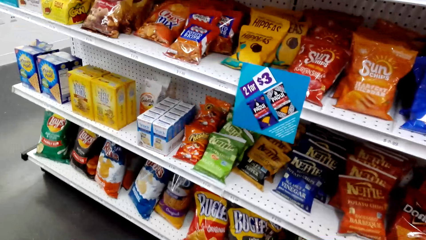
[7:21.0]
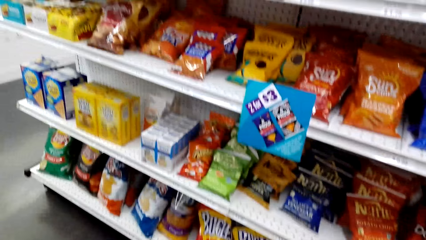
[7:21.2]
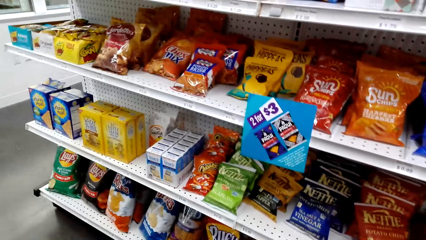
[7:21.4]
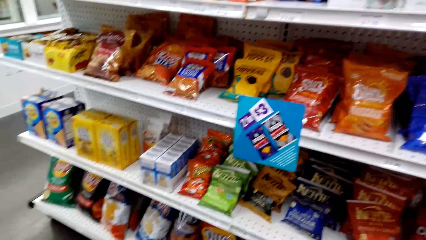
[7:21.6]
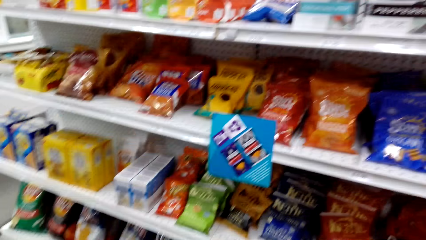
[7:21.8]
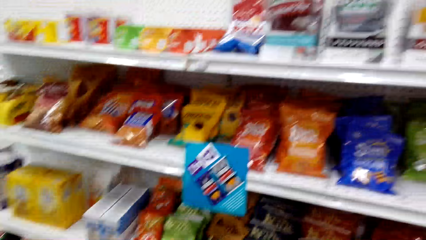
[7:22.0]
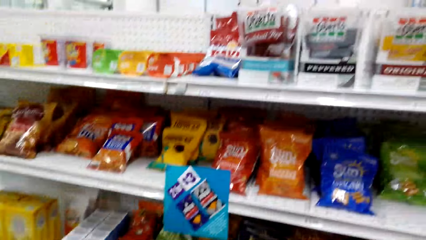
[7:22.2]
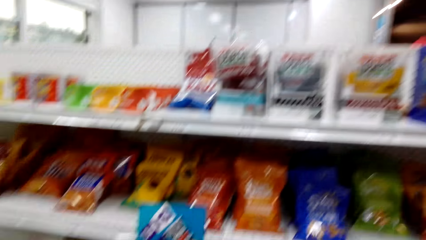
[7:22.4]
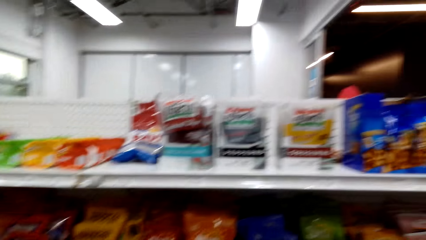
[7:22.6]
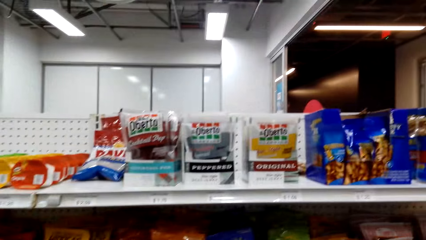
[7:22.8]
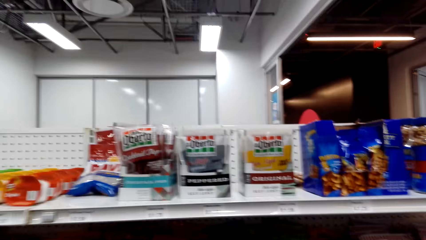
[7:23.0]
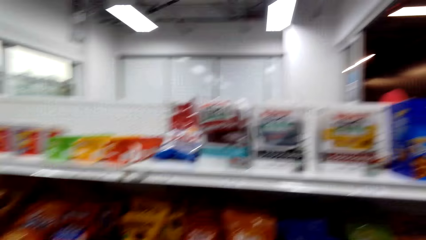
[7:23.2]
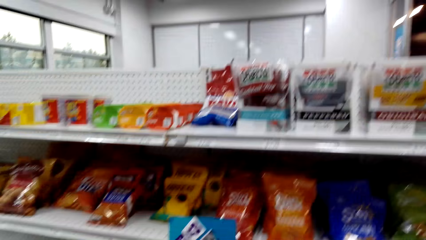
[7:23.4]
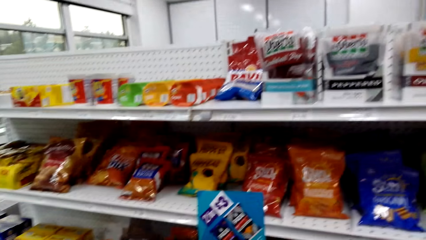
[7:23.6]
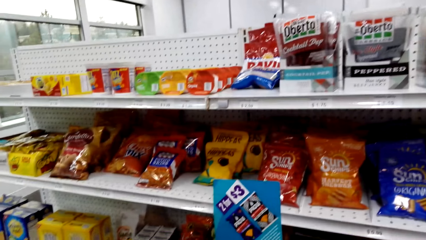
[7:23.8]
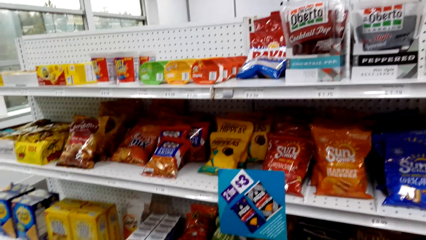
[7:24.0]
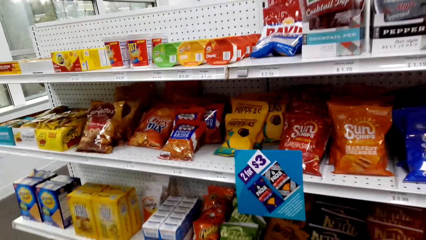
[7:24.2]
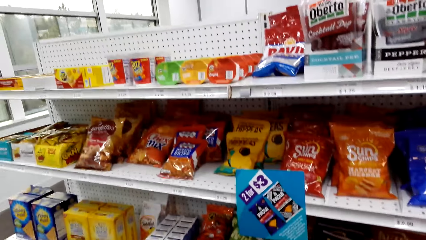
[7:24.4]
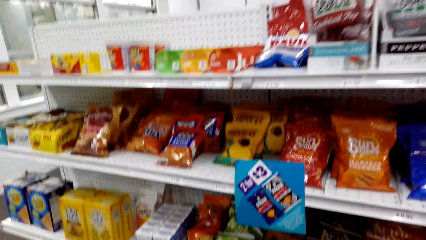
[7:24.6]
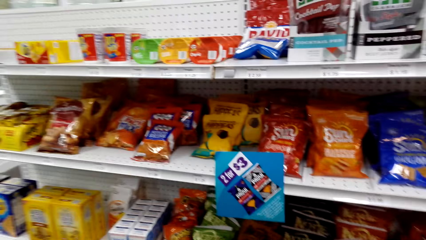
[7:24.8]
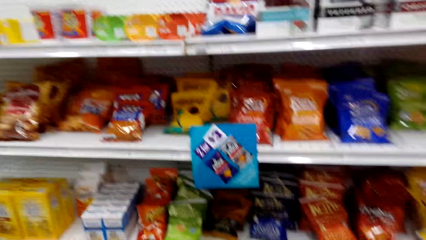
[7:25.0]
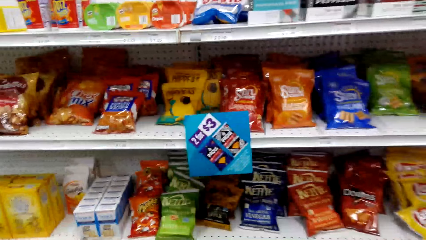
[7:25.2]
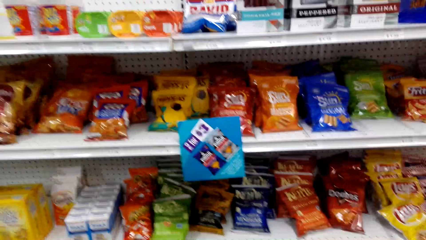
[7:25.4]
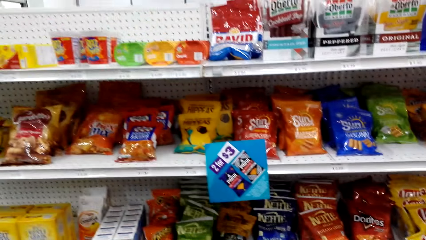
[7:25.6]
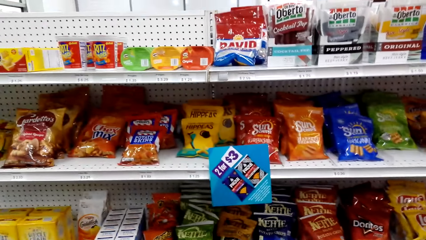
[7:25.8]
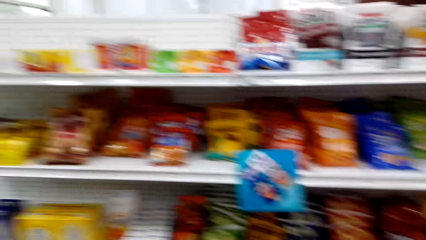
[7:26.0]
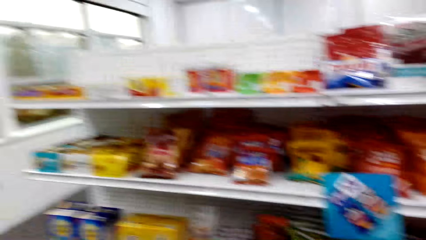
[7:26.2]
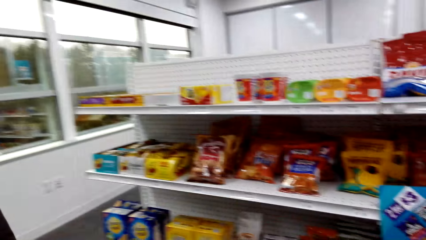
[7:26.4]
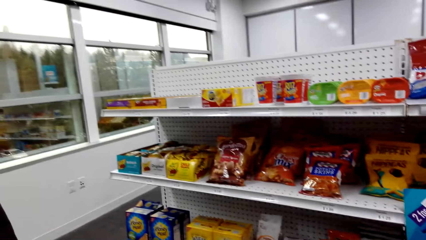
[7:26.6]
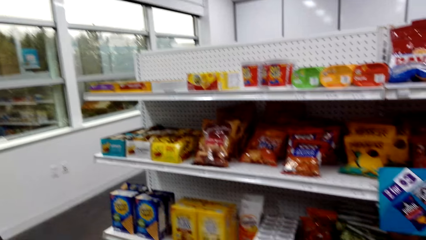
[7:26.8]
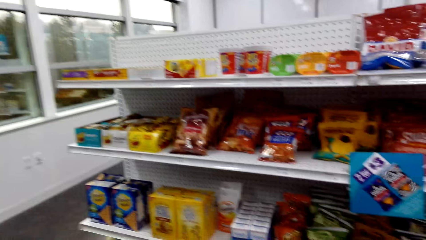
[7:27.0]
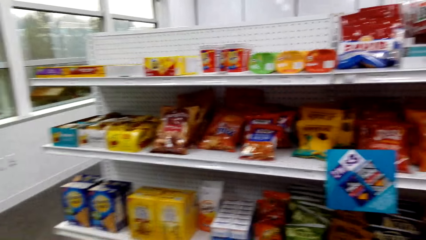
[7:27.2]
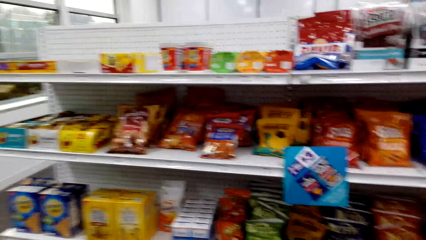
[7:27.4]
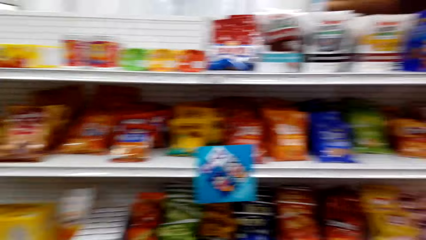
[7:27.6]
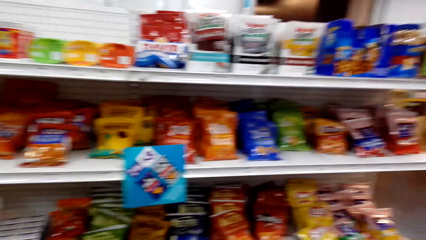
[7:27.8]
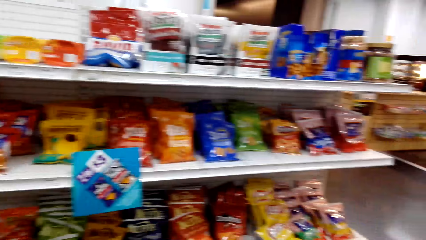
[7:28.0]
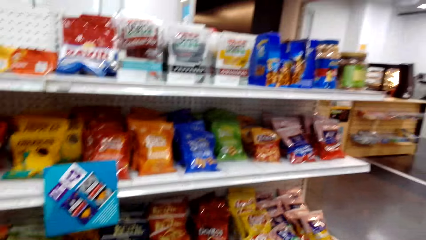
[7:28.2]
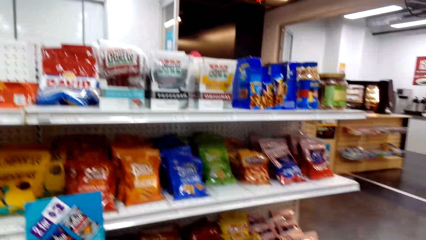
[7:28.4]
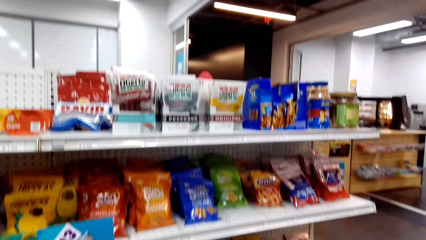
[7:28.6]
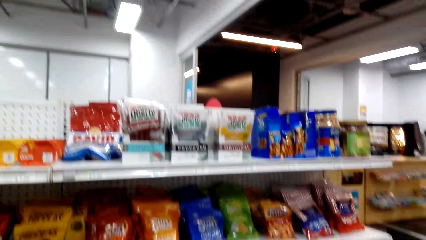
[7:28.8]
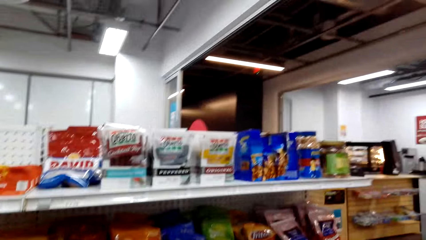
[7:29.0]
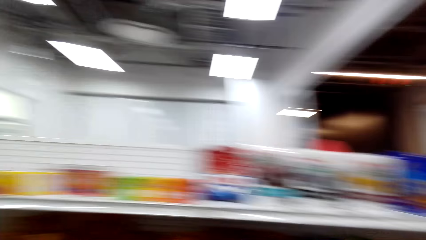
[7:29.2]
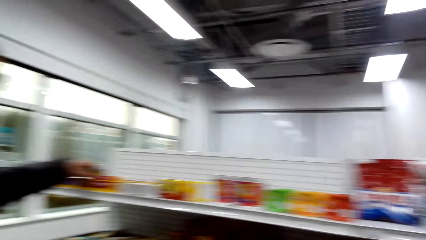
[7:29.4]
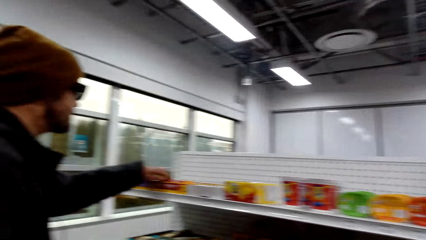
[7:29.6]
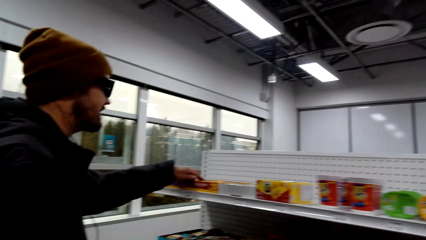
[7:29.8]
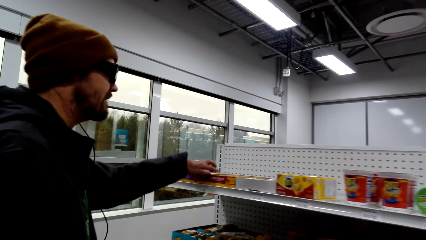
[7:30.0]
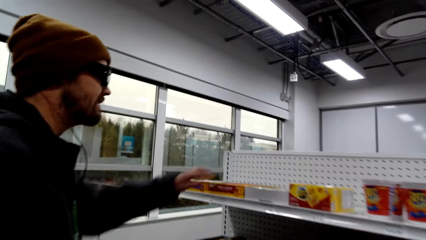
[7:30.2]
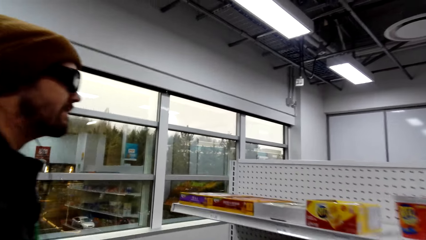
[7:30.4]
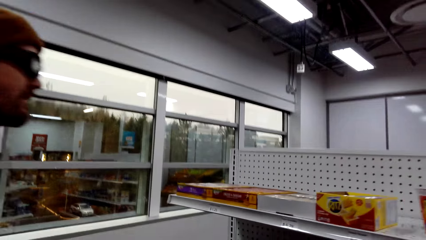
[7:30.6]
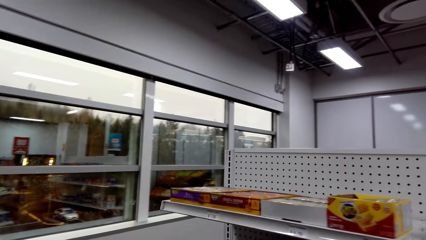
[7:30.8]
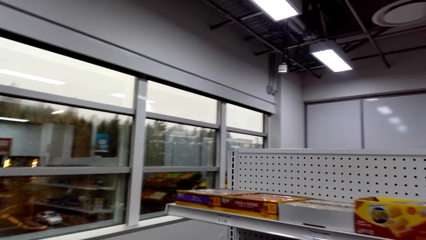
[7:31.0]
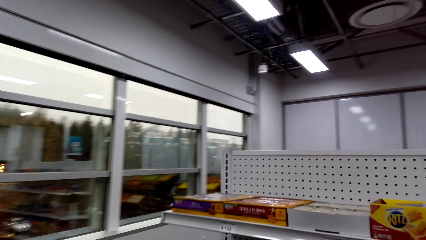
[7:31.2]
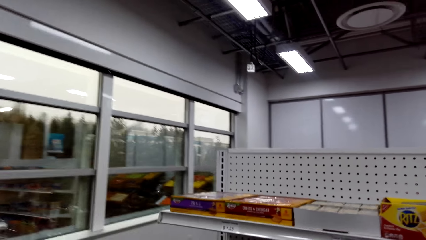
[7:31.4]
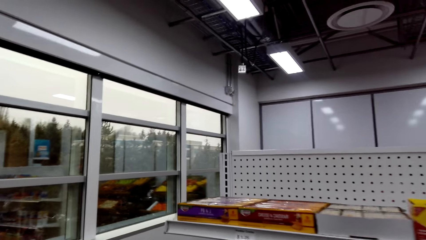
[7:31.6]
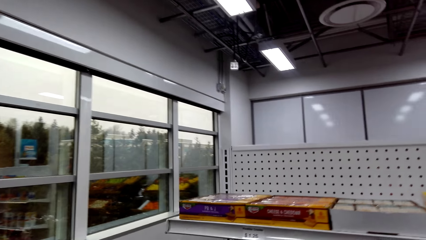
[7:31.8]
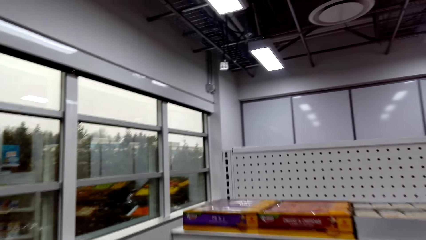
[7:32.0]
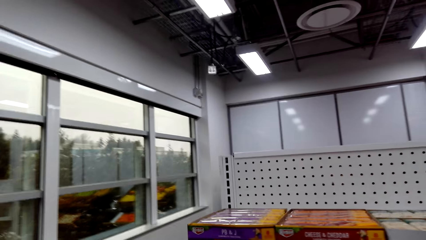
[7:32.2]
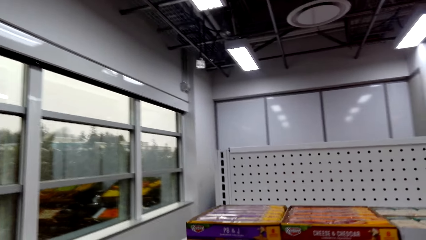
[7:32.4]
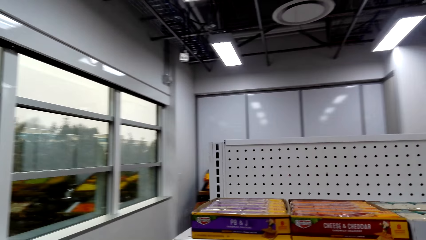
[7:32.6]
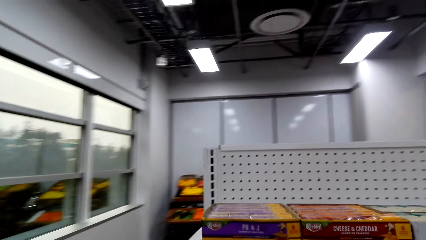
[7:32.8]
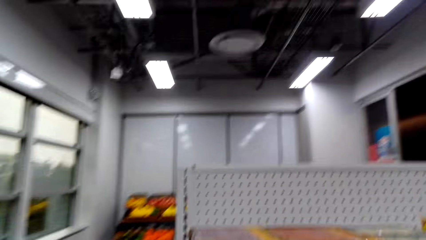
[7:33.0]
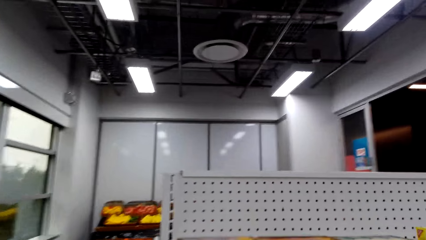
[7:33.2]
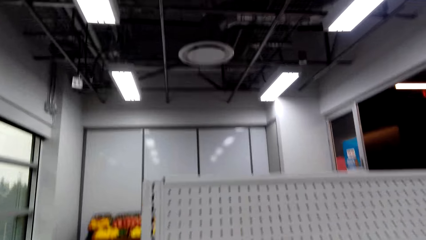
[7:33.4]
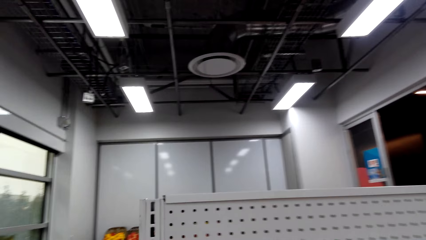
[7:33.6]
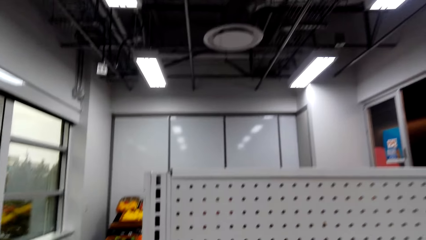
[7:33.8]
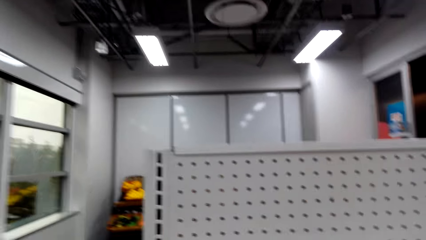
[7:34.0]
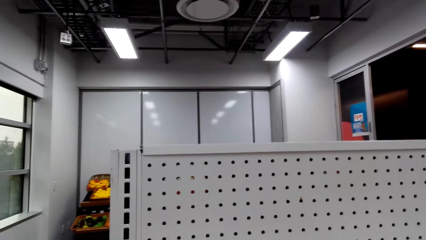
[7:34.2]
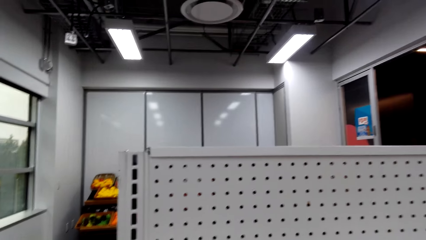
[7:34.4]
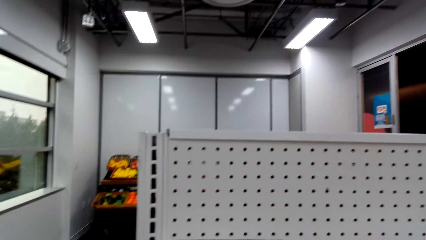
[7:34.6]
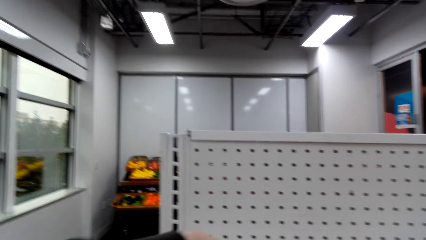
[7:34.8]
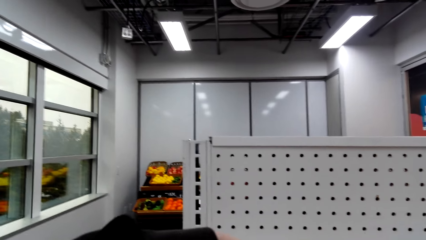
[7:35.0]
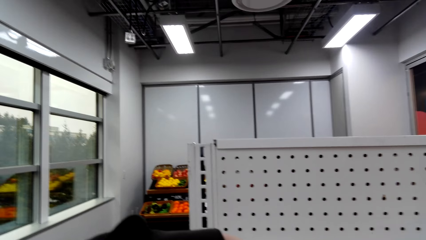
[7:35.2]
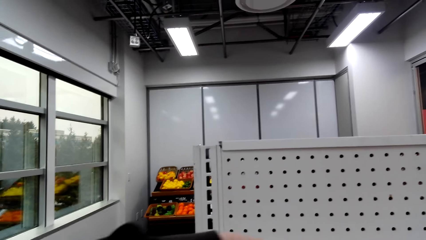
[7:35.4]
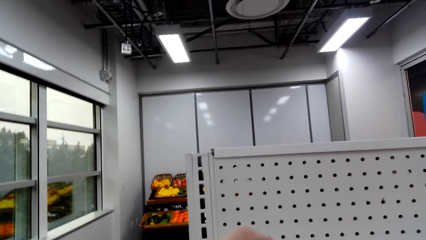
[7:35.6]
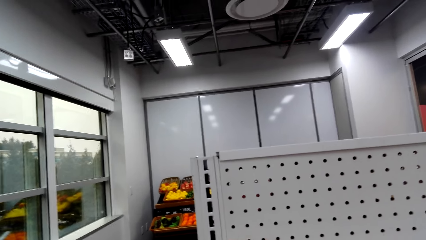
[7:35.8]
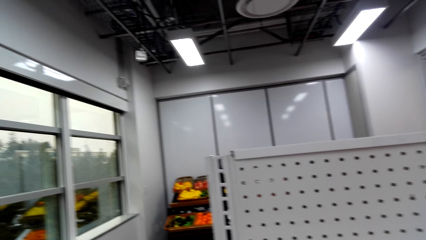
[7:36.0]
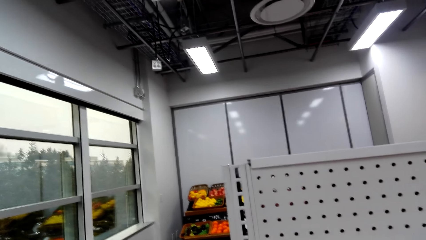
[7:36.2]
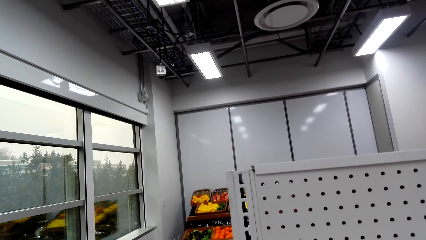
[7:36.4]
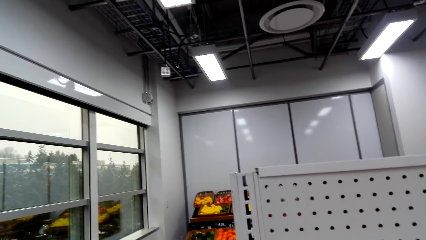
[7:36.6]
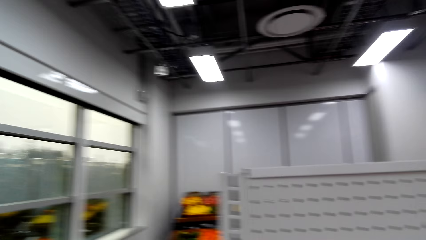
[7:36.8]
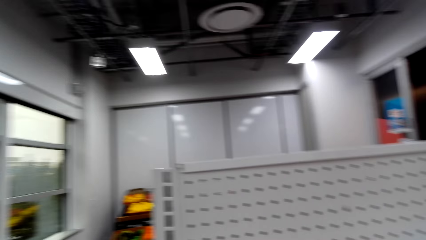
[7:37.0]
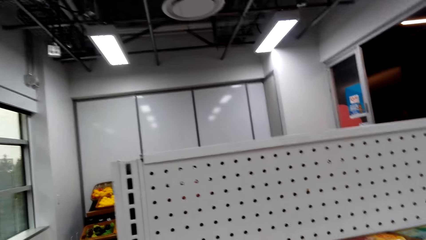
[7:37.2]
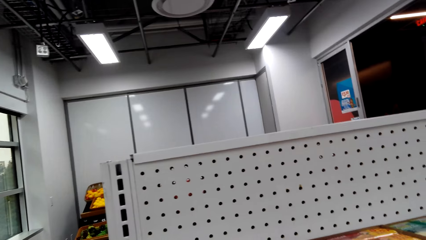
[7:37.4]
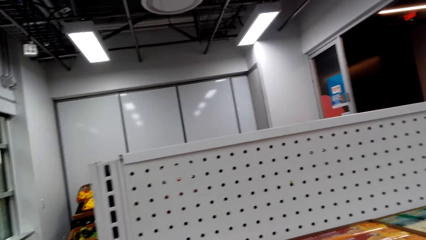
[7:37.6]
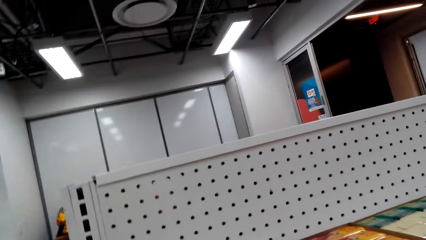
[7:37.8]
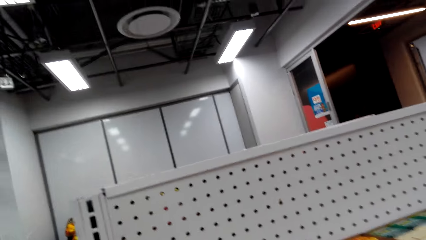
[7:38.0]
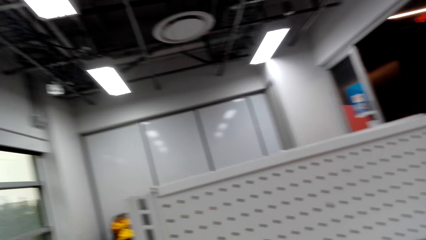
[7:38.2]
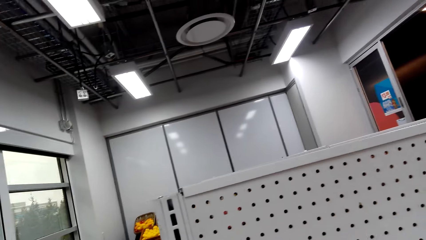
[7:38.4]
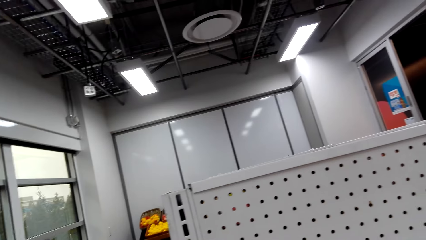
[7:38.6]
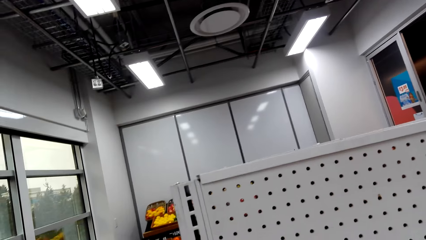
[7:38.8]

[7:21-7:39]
The camera wearer looks around the store shelf. They dialogue with a person. A man touches a box of something. The camera wearer looks around the store shelf and picks PB&J on the shelf.
